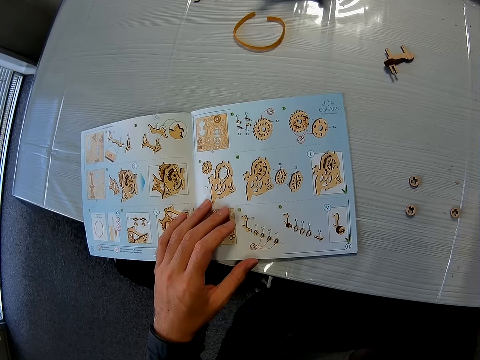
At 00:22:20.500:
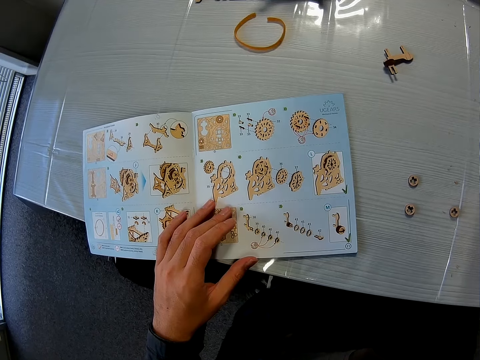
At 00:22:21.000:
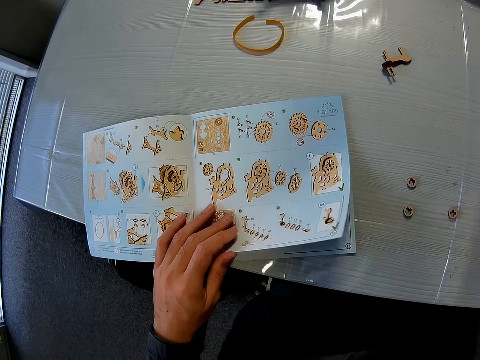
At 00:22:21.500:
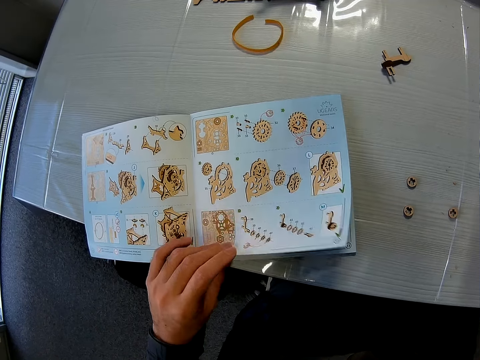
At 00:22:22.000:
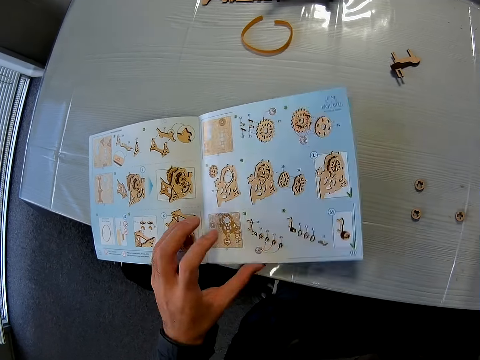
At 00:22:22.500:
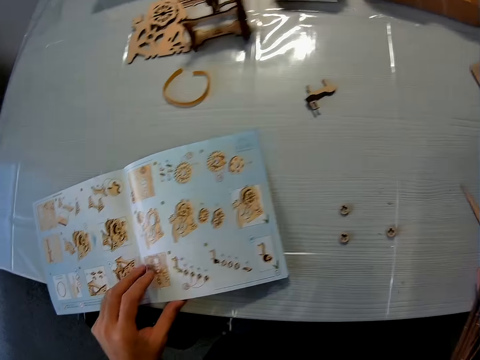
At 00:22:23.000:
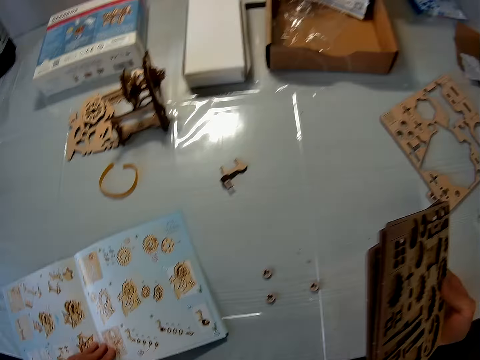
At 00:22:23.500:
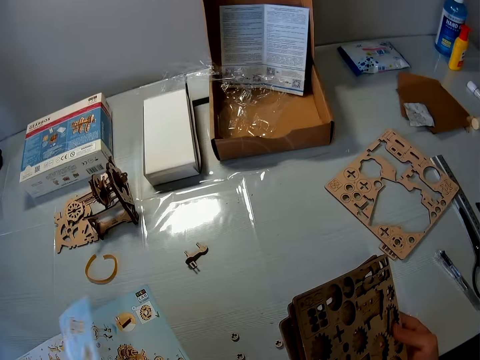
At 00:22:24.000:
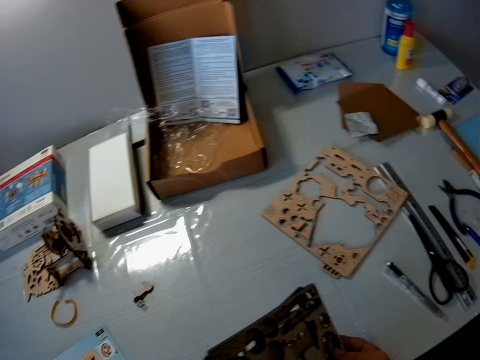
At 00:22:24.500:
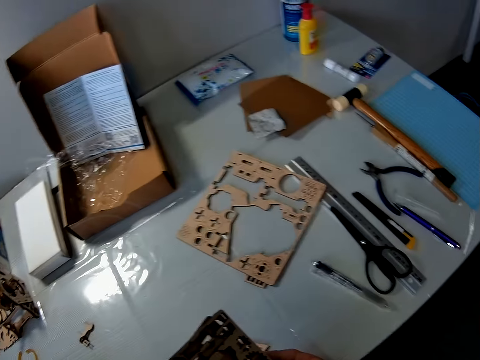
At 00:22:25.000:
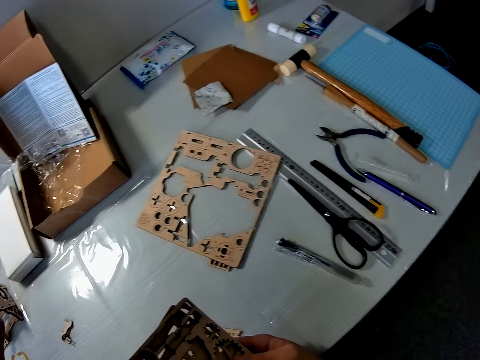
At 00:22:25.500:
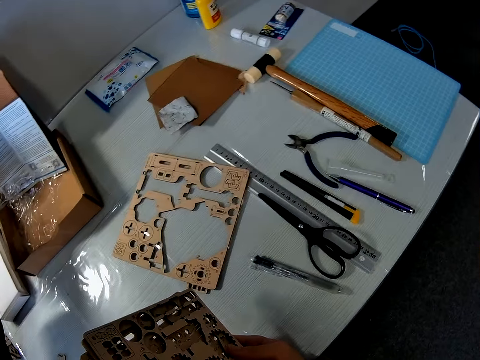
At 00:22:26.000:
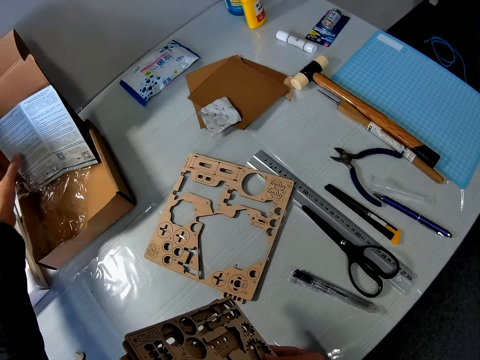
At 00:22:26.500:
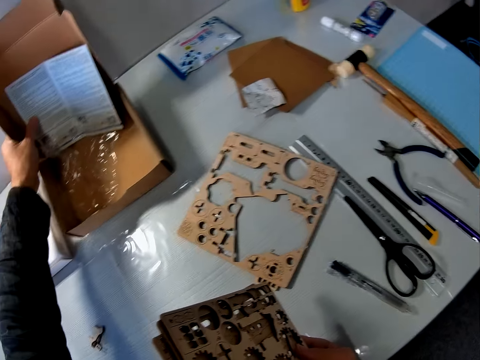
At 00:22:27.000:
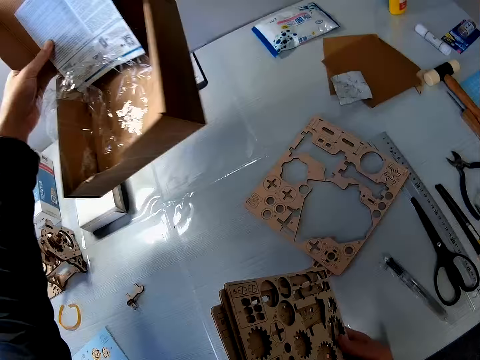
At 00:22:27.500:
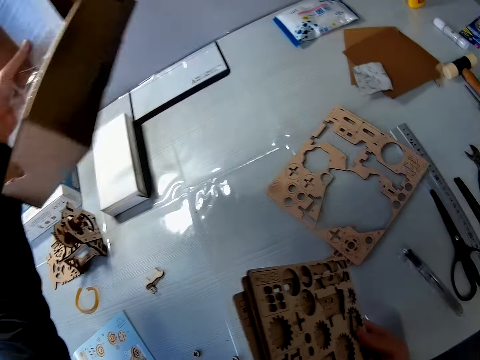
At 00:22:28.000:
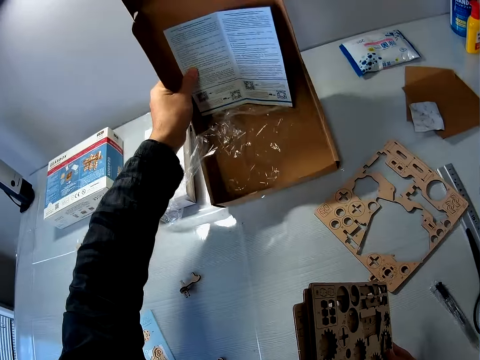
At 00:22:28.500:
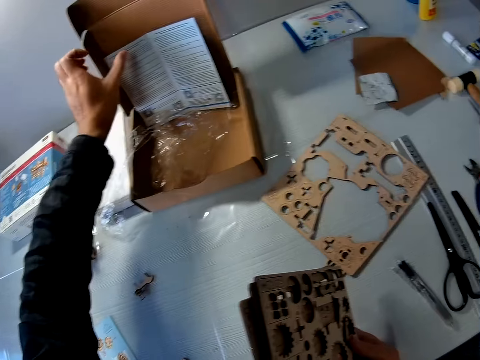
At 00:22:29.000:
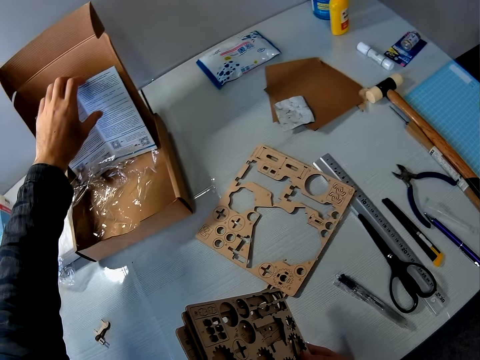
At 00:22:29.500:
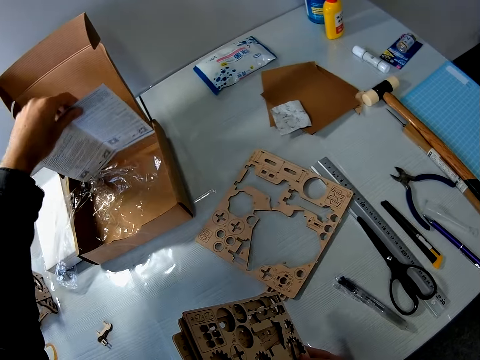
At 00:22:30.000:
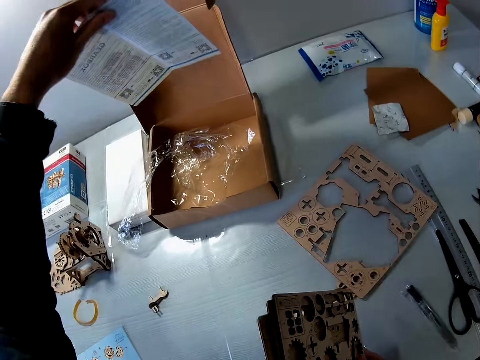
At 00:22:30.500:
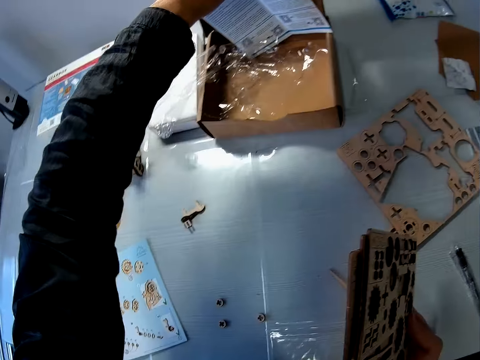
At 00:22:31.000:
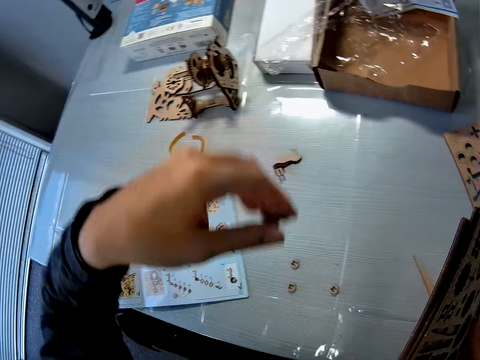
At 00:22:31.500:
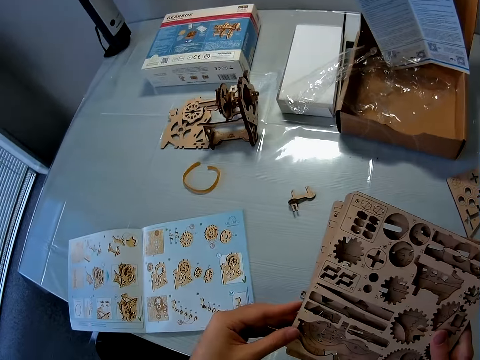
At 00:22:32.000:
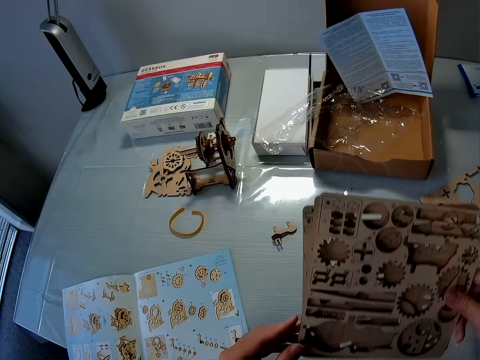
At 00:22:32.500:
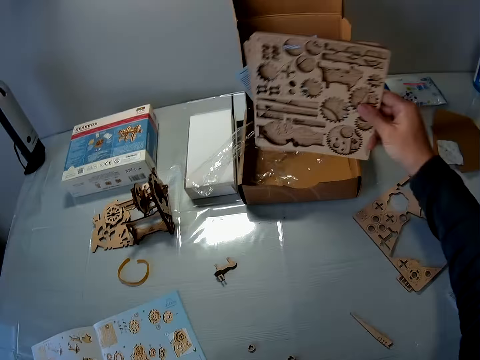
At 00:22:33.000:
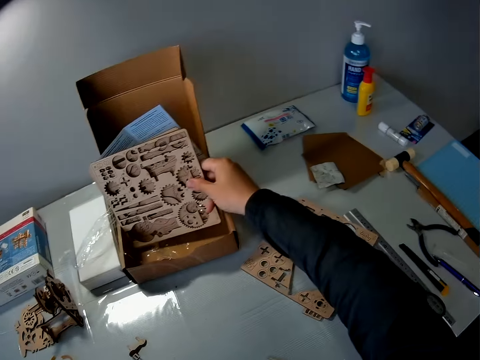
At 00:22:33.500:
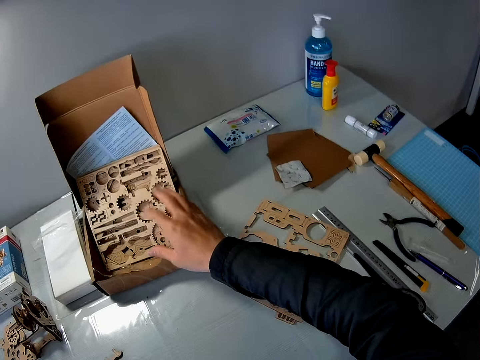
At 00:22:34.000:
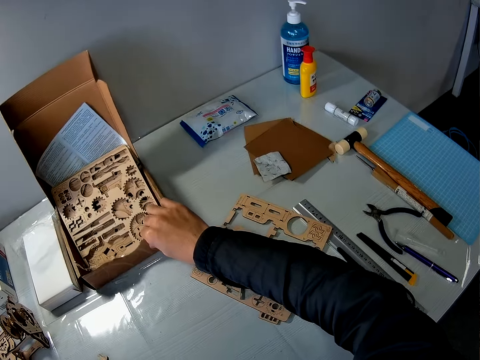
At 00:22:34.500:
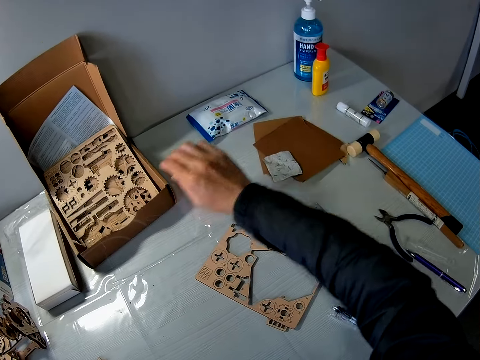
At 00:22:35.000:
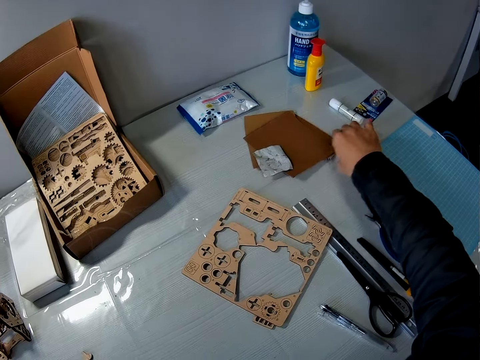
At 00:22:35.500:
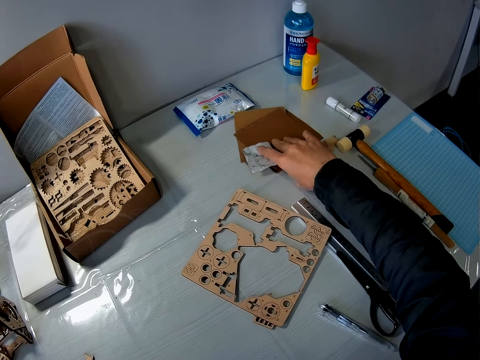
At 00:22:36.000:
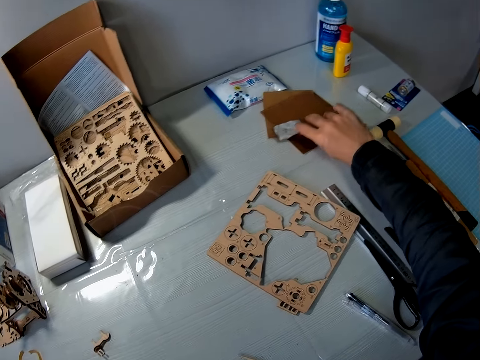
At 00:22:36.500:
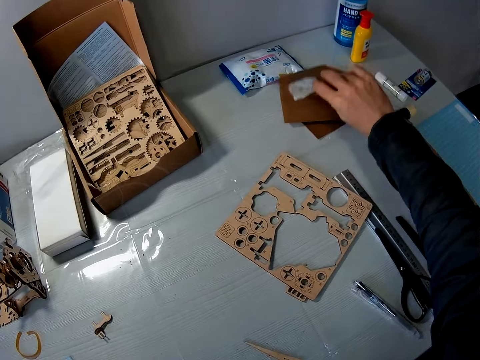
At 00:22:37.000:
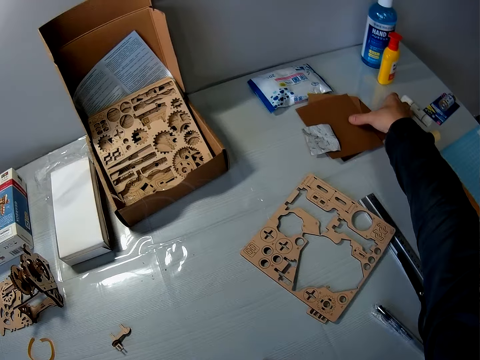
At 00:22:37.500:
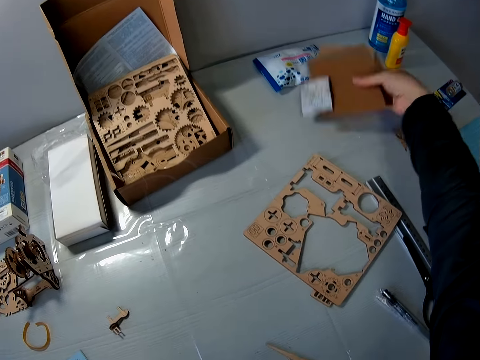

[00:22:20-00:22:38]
The camera wearer opens the manual. They stare around. They raise the carton briefly. They search something. They raise the manual briefly. They hold the puzzle sheets with both hands. They put the laser kit in the box. They drop the puzzle sheets on the carton on the table. They move the carton to the wall. They move the hammer briefly. They search something. They raise the envelopes from the table.

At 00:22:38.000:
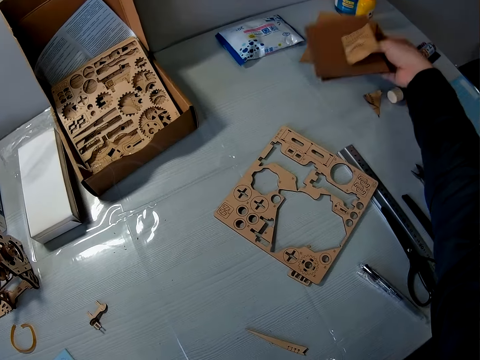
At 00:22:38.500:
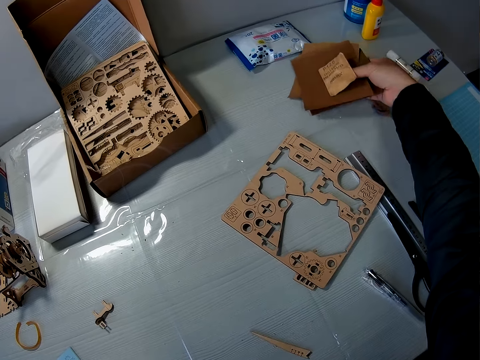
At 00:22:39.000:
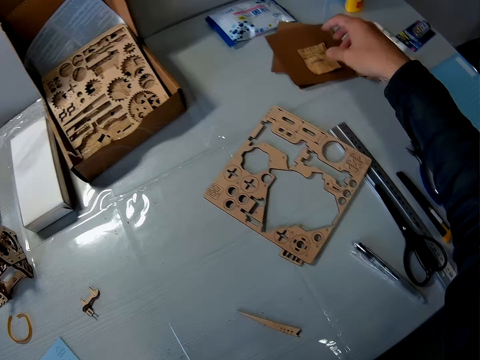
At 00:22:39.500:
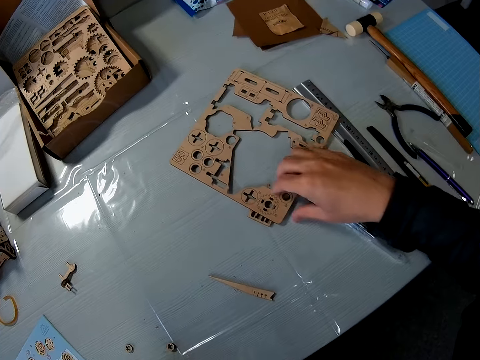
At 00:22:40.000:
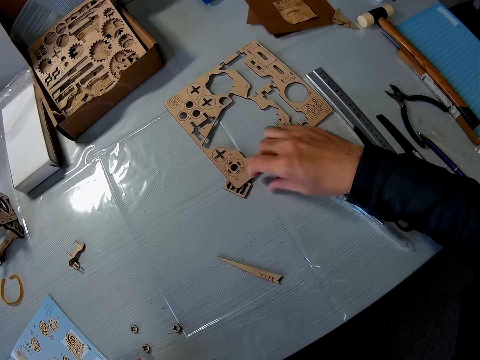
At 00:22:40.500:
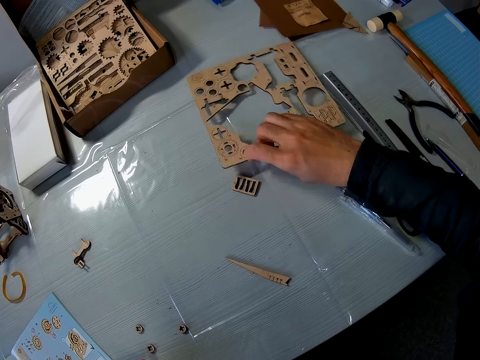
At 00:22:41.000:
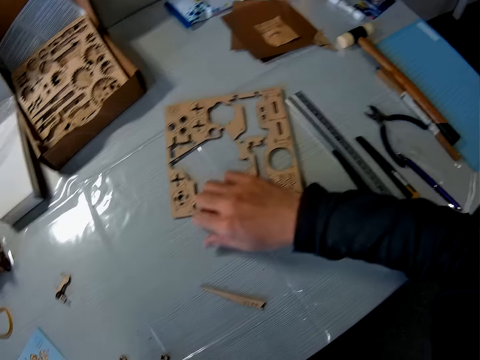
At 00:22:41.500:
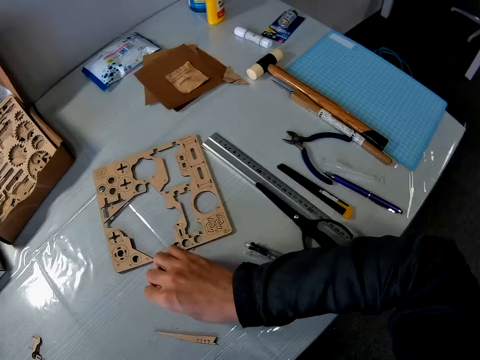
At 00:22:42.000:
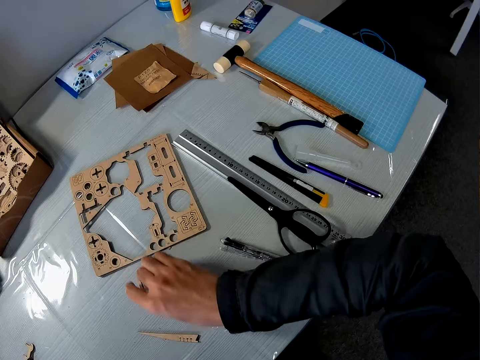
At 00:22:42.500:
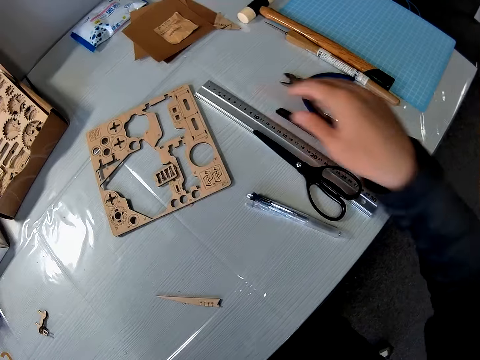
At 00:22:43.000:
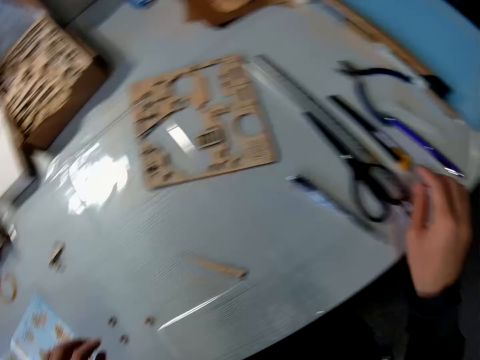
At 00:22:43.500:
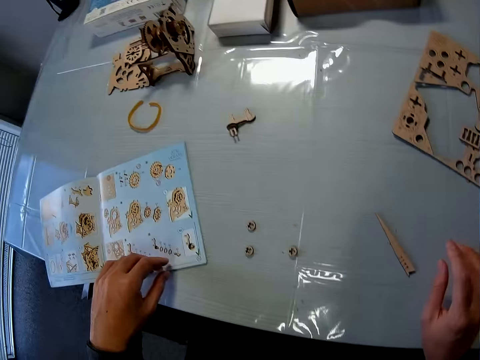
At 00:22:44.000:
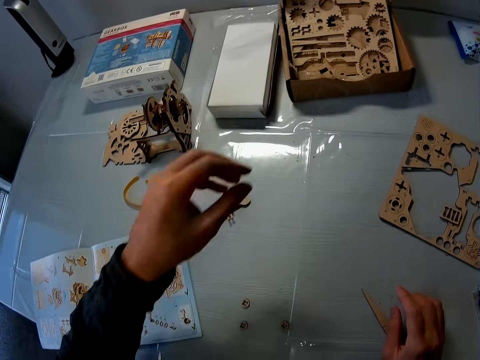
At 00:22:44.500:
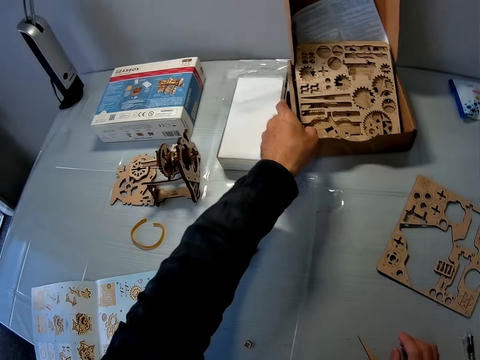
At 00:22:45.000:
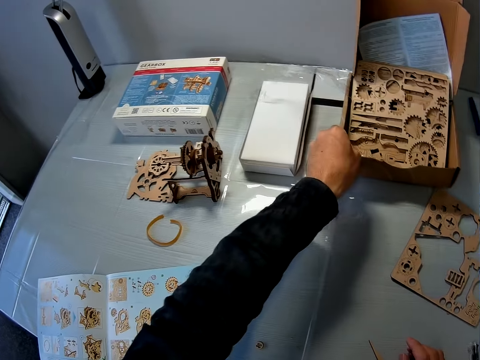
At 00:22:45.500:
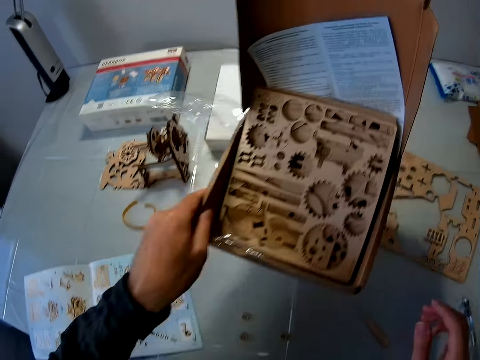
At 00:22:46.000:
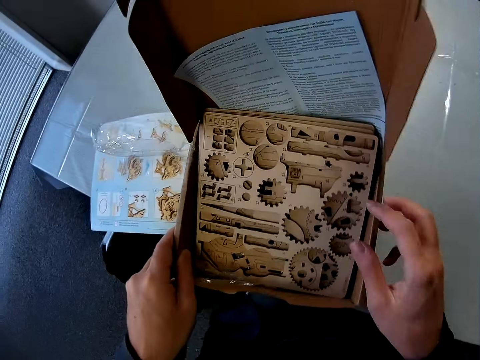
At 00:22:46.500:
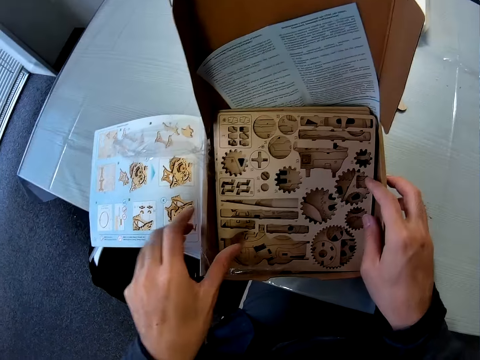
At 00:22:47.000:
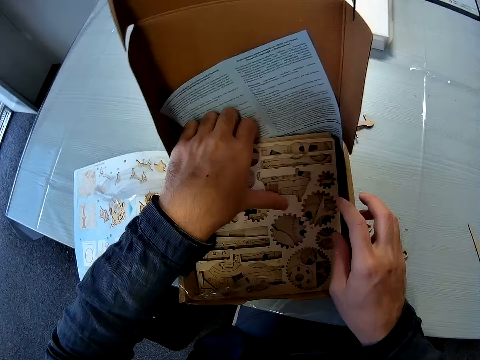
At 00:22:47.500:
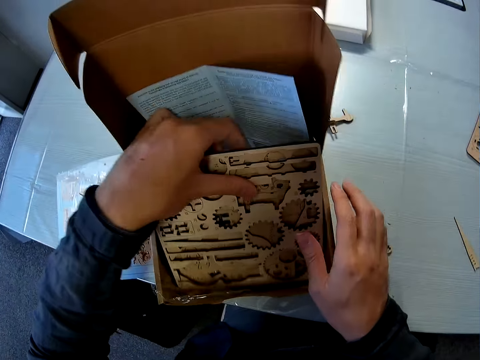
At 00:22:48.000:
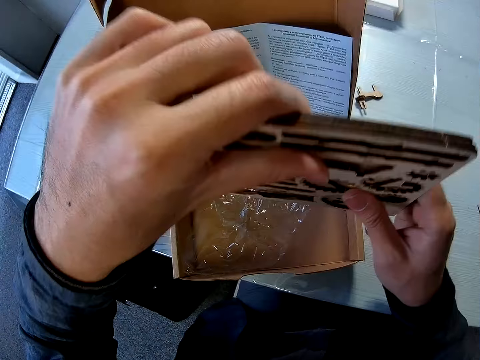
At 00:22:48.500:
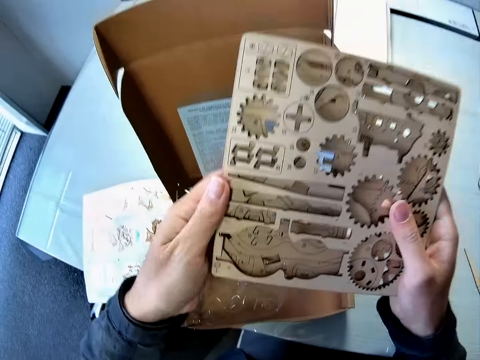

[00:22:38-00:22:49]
The camera wearer drops the envelopes on the table. They move the puzzle sheet on the table. They move another puzzle piece on the puzzle sheet on the table. They look towards the instruction manual on the table. They move the carton with puzzle sheets on the instruction manual. They put the cardboard box on the table. They take the laser cut wood crafts or sheets from the cardboard box.
